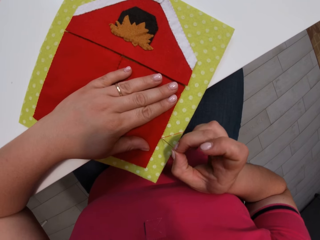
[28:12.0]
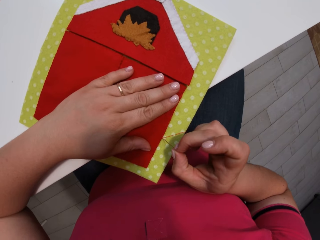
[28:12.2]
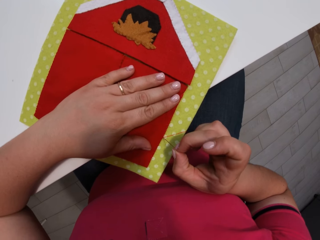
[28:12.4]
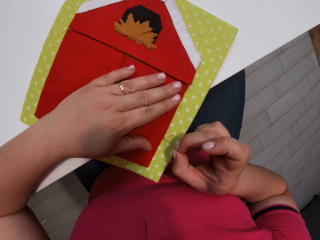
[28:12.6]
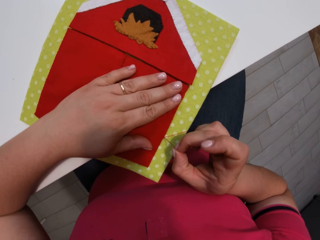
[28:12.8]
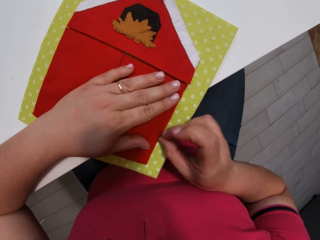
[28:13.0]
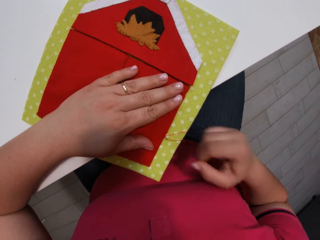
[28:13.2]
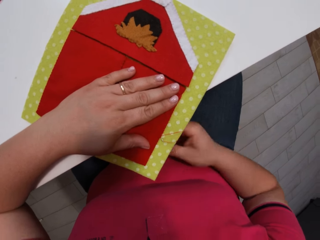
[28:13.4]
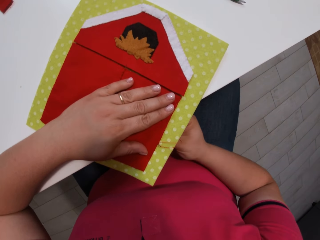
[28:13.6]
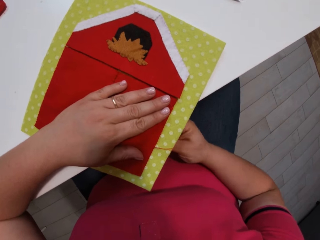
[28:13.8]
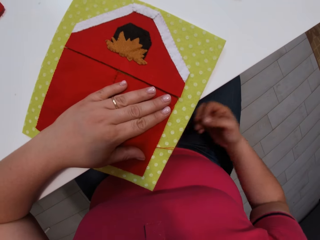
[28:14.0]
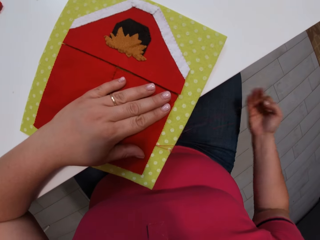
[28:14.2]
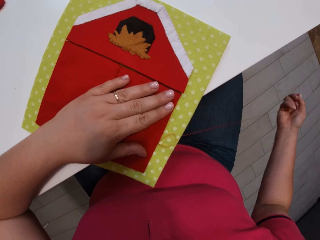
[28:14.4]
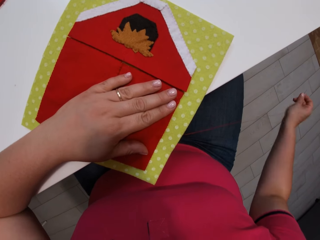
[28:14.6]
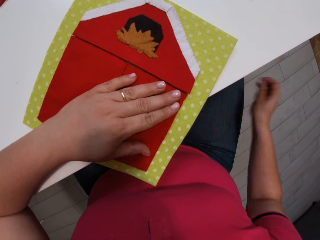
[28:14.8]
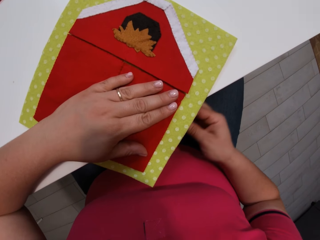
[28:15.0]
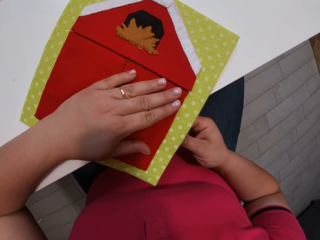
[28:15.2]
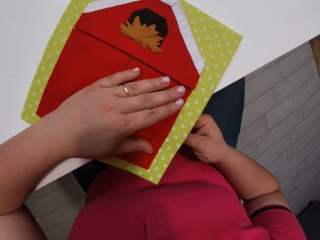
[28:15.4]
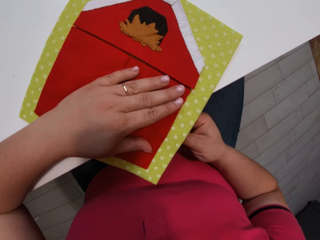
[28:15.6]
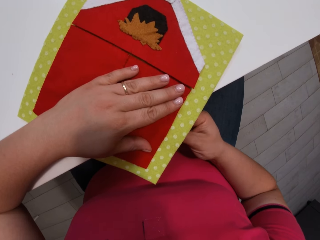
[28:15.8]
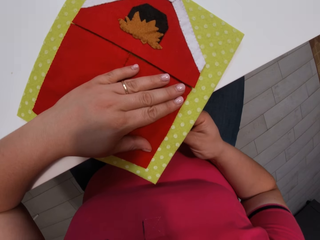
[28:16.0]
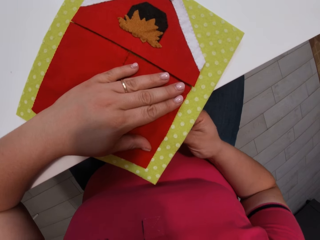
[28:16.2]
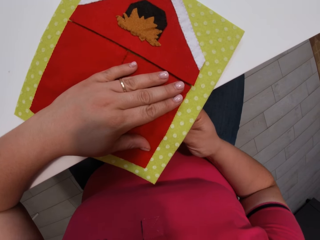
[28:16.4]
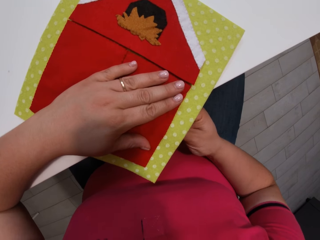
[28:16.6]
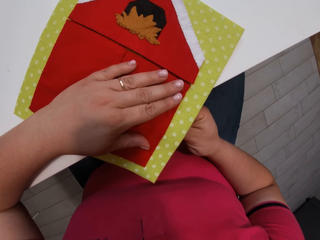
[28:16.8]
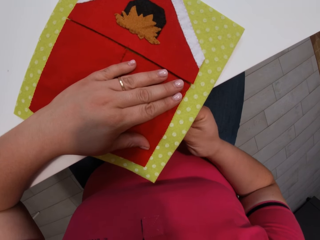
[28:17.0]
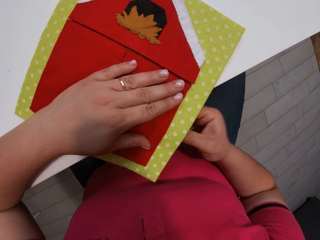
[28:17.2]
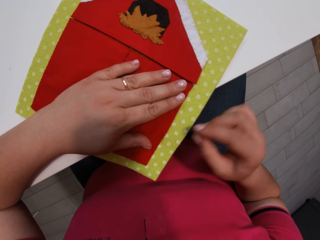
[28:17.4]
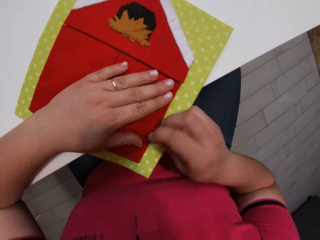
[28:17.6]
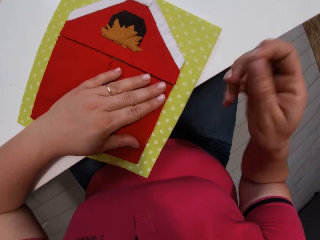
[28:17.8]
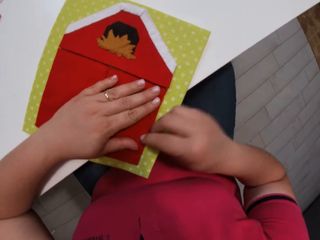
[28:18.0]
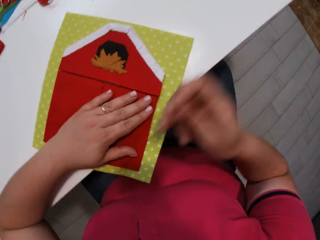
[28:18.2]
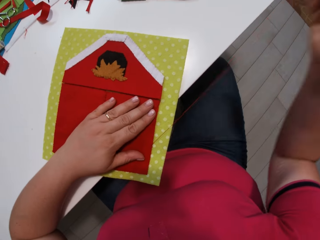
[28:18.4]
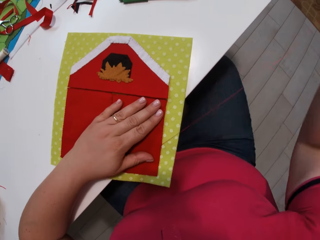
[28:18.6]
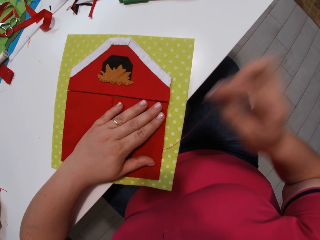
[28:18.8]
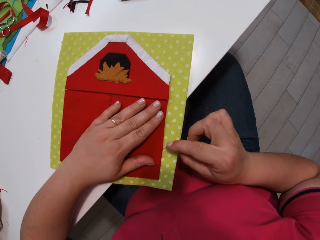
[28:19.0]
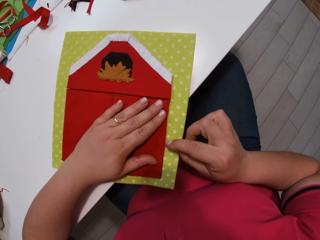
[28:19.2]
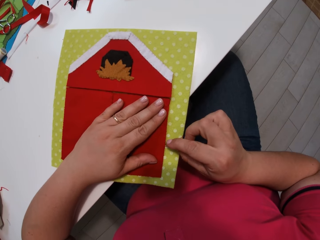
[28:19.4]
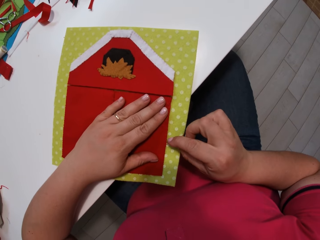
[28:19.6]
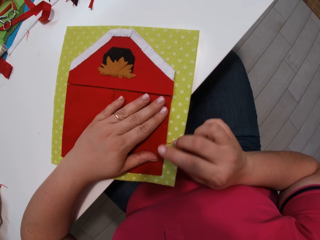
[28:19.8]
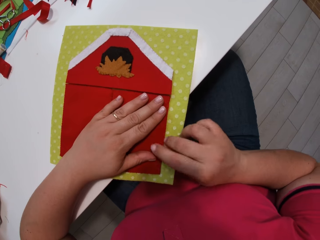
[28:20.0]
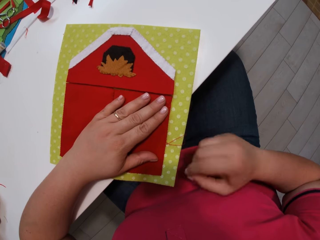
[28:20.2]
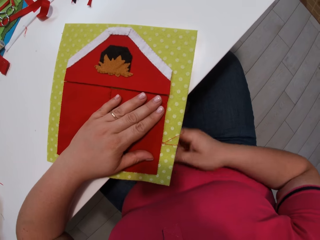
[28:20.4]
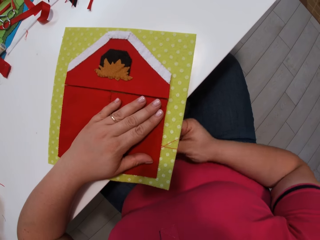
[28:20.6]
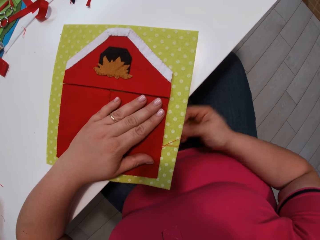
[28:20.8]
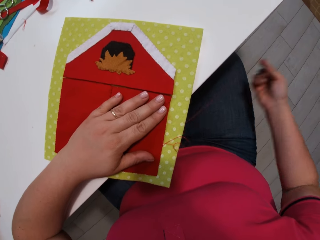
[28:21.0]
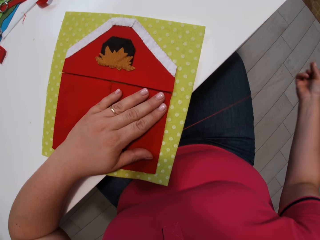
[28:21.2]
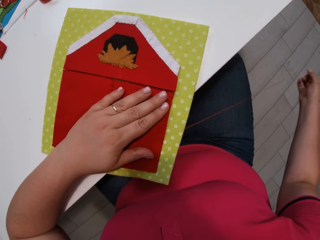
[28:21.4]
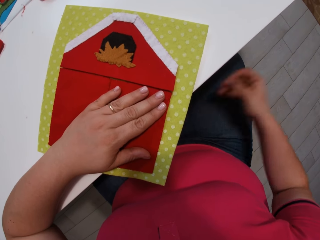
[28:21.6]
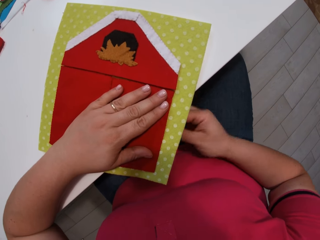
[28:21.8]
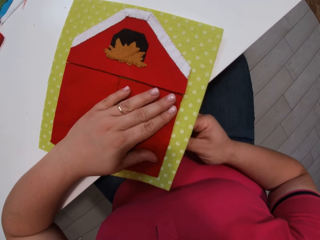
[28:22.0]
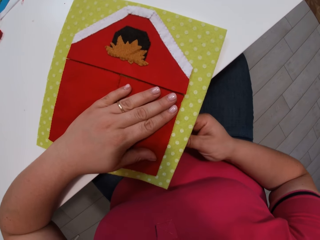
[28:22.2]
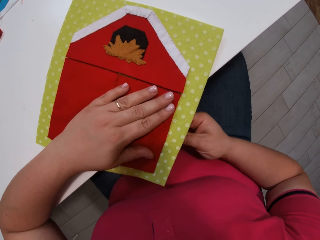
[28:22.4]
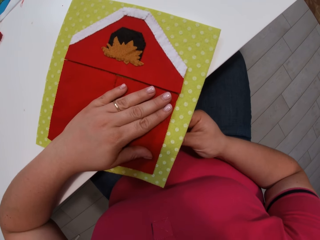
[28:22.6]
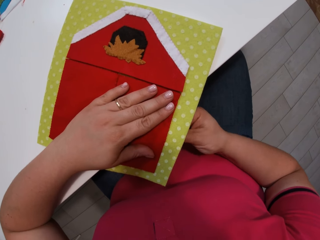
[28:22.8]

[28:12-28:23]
The camera wearer inserts a needle with thread into the cloth. They pull the needle with thread from the cloth. They insert the needle with thread into the cloth. They pull the needle with thread from the cloth. They insert the needle with thread into the cloth. They pull the needle with thread from the cloth.

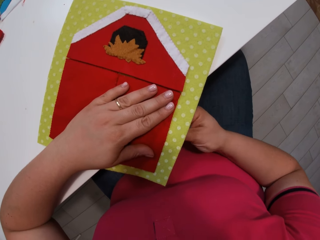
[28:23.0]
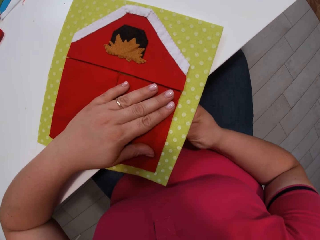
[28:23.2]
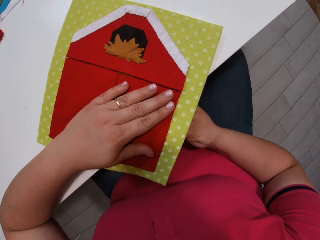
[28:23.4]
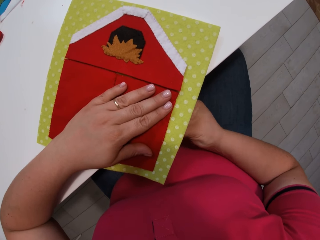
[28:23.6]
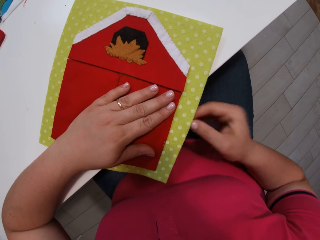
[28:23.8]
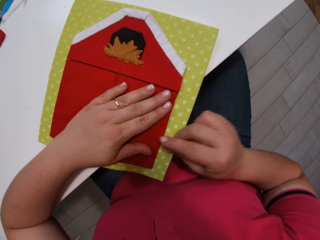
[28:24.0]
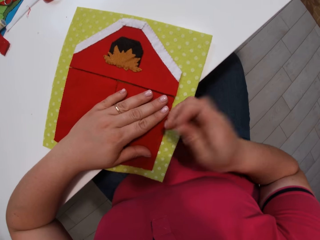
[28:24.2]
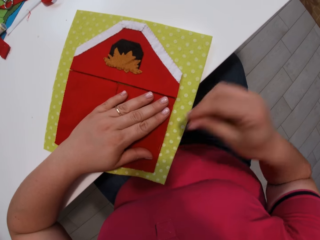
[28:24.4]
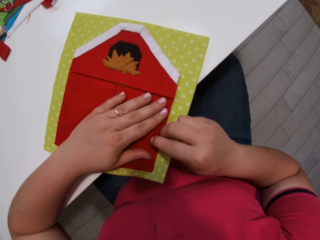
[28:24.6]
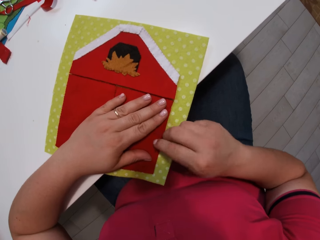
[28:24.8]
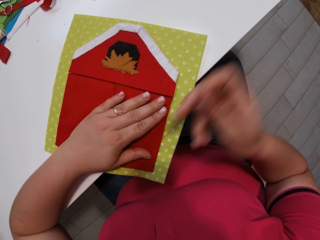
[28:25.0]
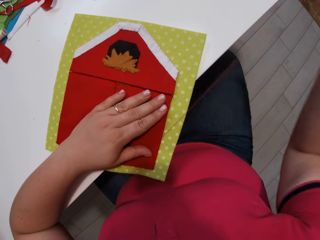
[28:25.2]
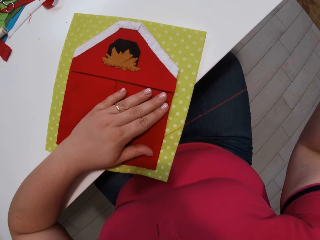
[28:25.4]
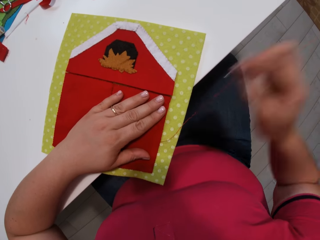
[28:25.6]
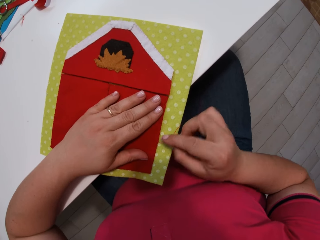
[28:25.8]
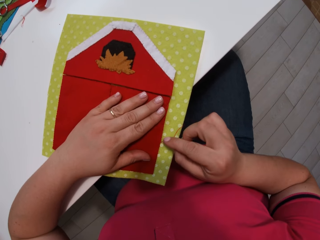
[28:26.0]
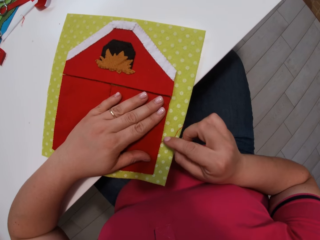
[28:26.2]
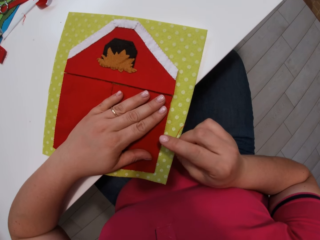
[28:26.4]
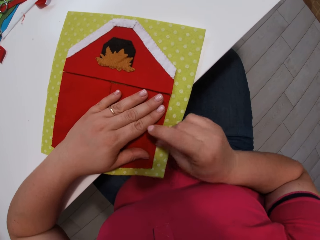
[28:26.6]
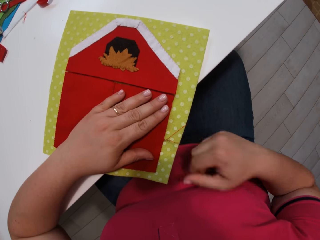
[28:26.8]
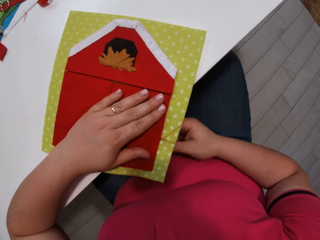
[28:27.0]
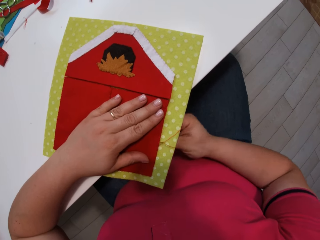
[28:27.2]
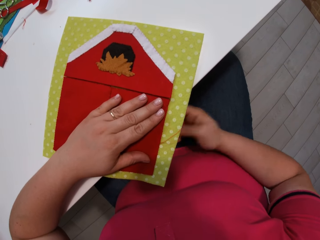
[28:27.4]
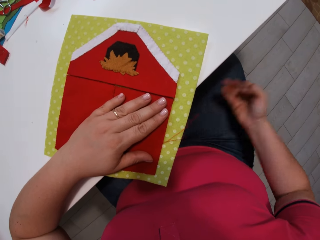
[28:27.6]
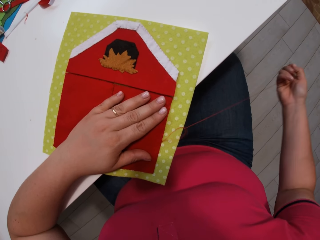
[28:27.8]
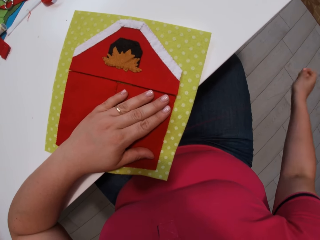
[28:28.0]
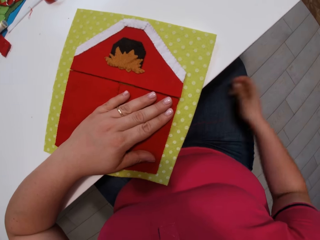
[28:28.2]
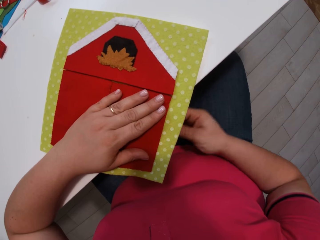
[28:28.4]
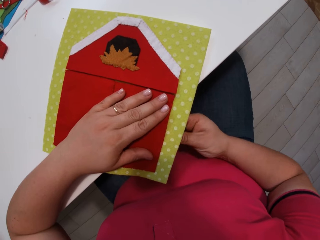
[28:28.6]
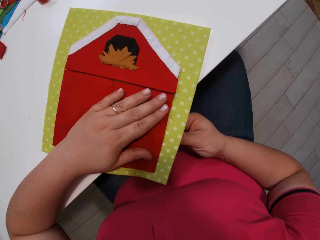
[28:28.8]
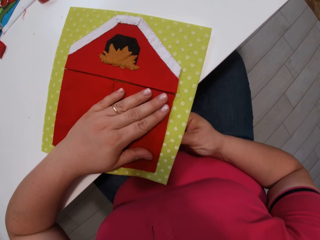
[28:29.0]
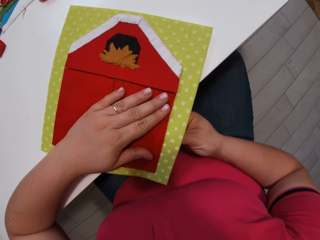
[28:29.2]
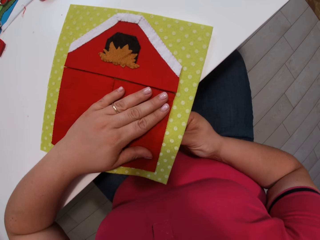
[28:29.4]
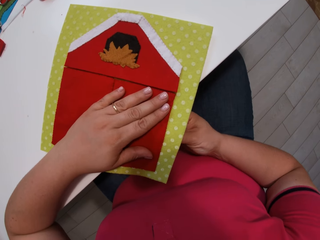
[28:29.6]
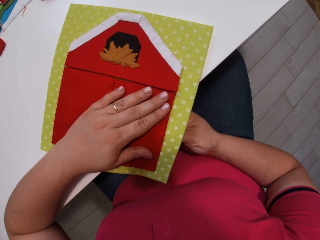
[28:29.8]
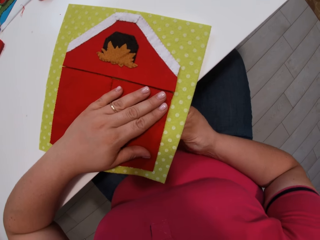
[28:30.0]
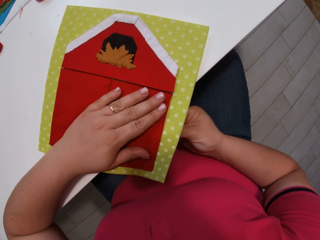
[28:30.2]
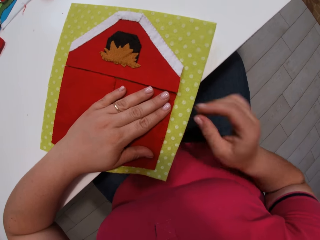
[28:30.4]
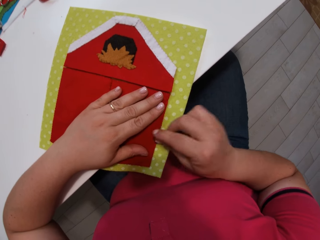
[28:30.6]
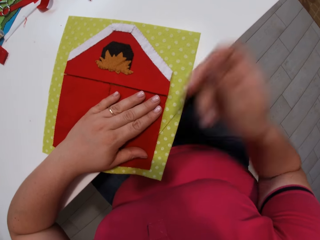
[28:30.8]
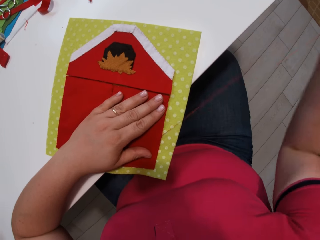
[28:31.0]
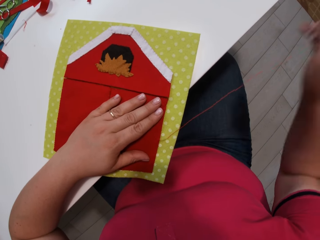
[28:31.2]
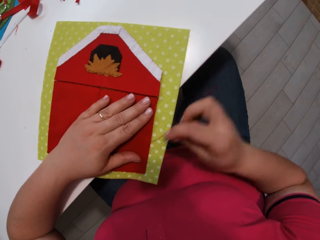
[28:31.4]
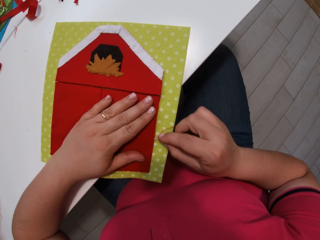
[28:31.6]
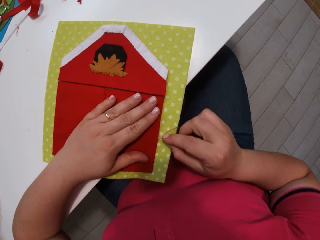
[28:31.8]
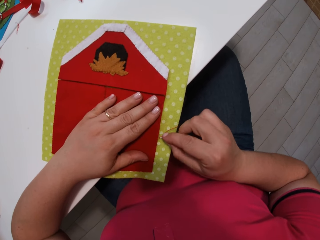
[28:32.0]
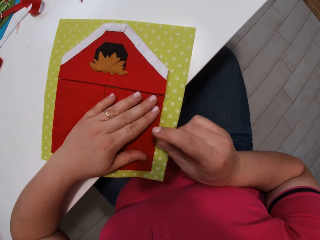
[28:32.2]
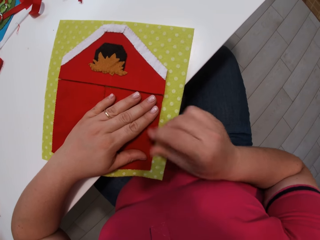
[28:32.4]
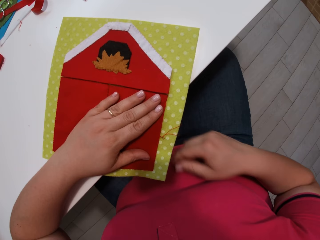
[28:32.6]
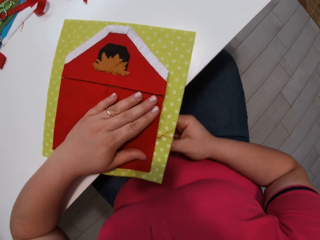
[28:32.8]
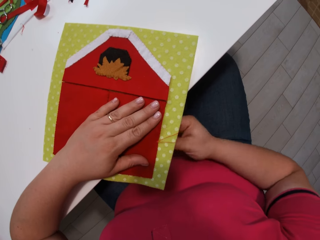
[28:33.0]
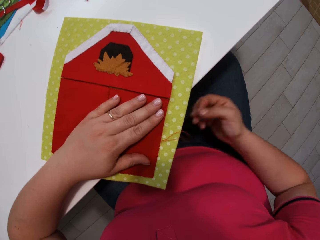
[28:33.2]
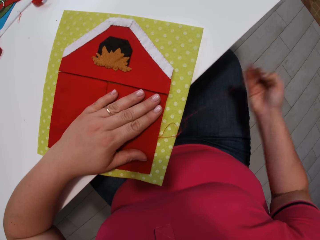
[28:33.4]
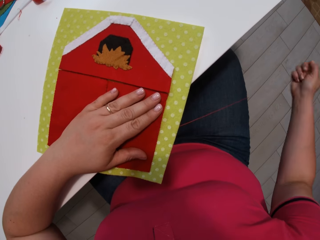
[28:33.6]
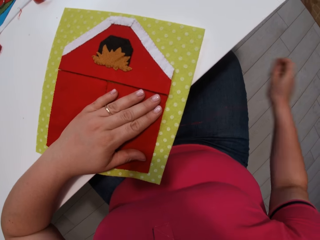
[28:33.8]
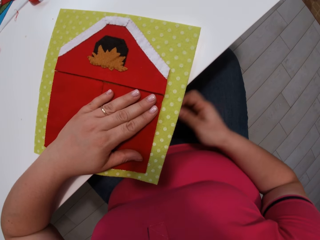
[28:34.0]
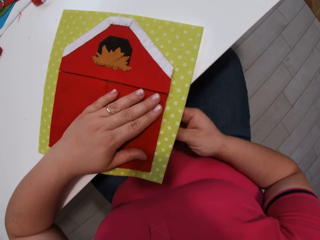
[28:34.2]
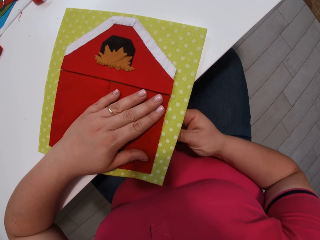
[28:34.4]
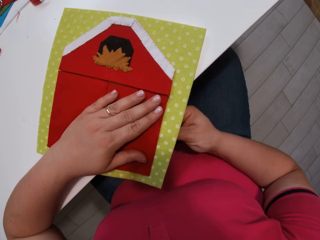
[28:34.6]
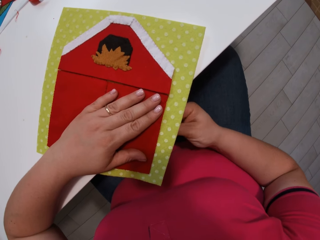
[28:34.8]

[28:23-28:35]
The camera wearer inserts a needle with thread into the cloth. They pull the needle with thread from the cloth. They insert the needle with thread into the cloth. They pull the needle with thread from the cloth. They insert the needle with thread into the cloth. They pull the needle with thread from the cloth. They insert the needle with thread into the cloth. They pull the needle with thread from the cloth.
